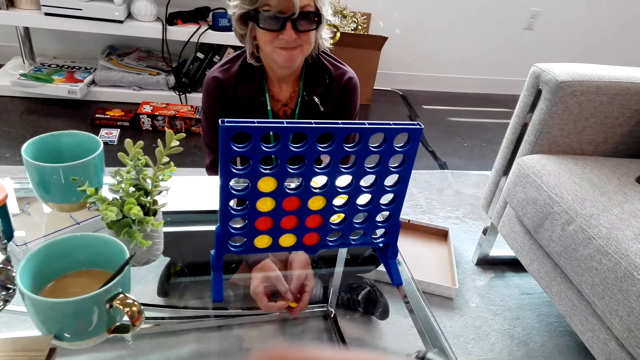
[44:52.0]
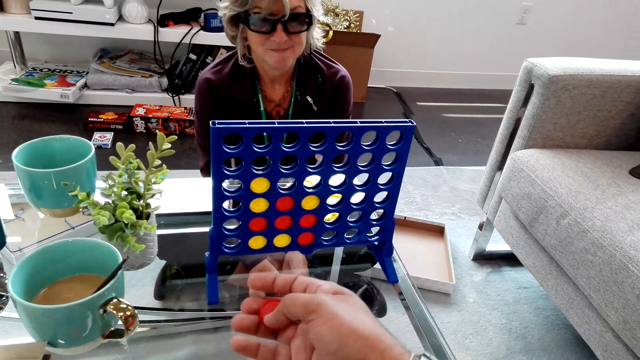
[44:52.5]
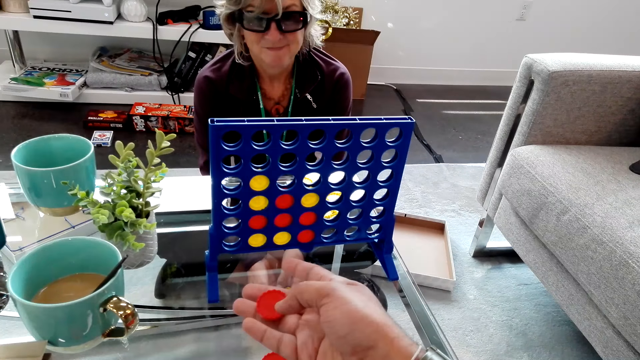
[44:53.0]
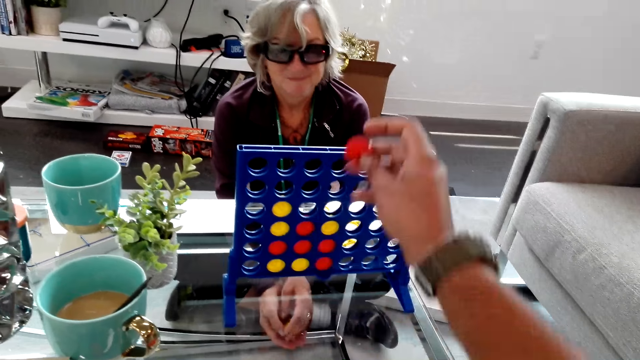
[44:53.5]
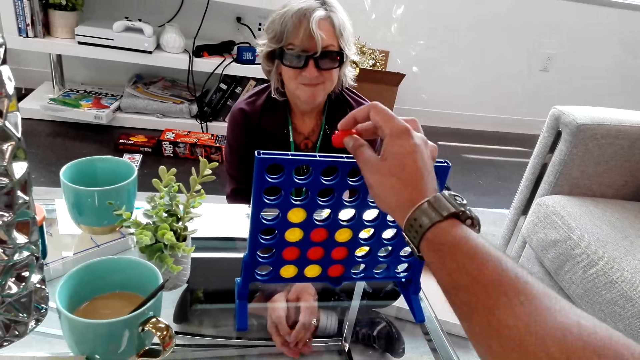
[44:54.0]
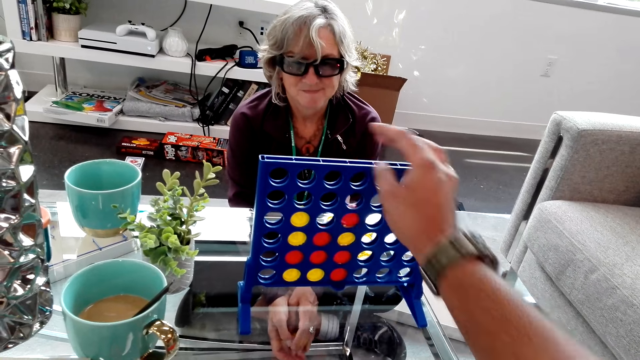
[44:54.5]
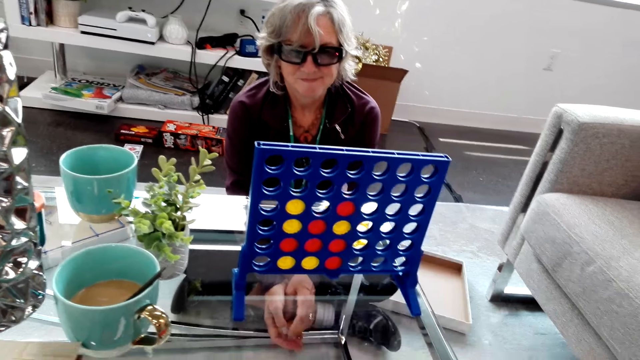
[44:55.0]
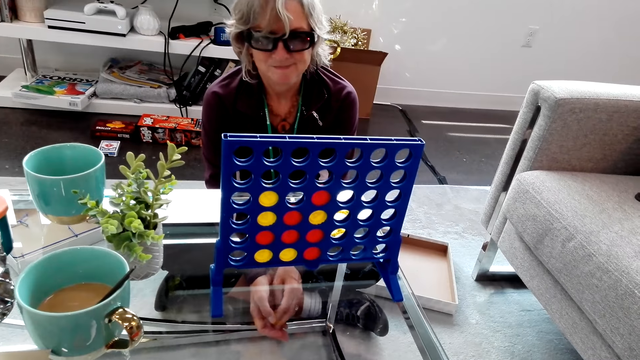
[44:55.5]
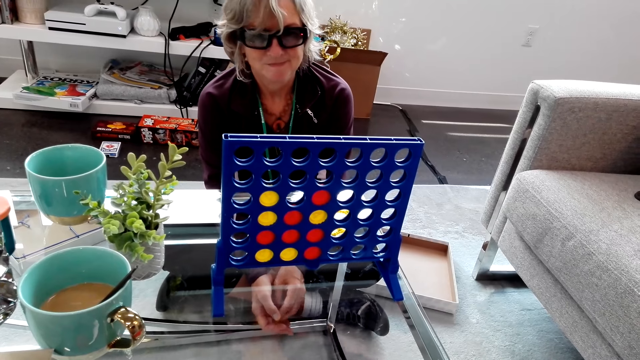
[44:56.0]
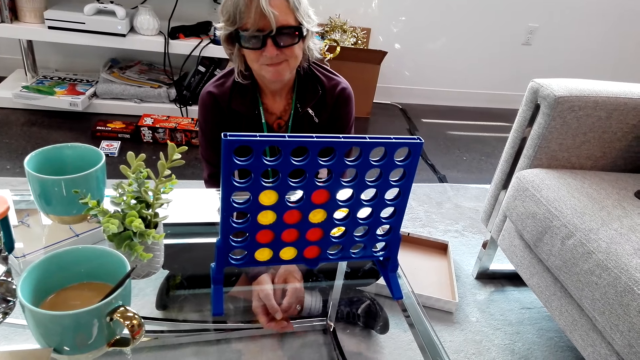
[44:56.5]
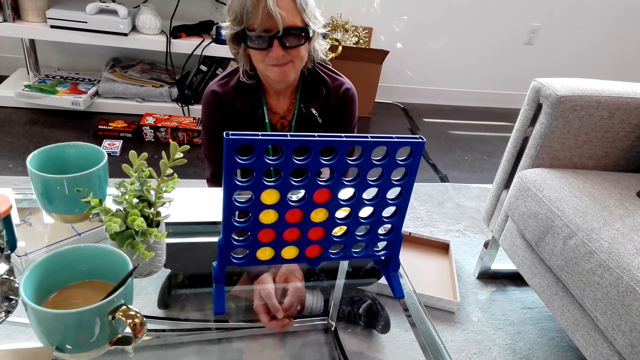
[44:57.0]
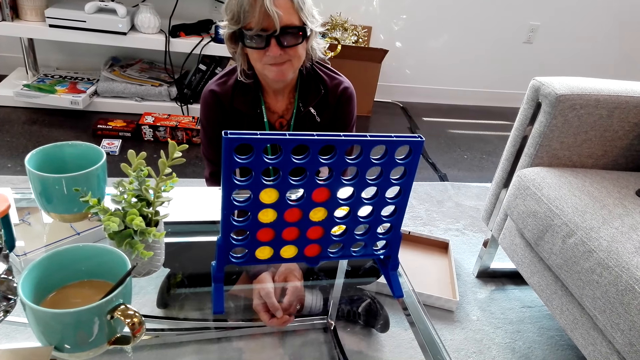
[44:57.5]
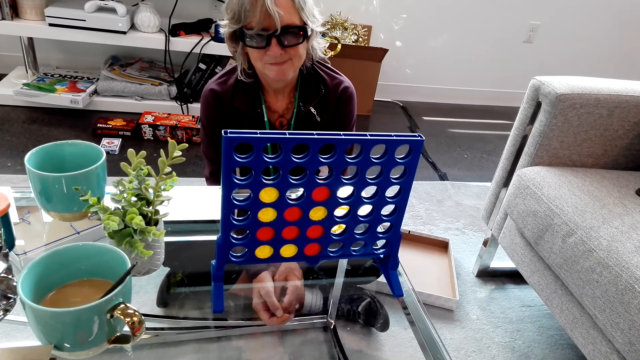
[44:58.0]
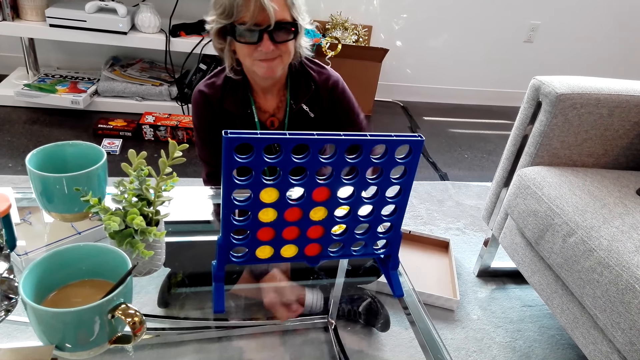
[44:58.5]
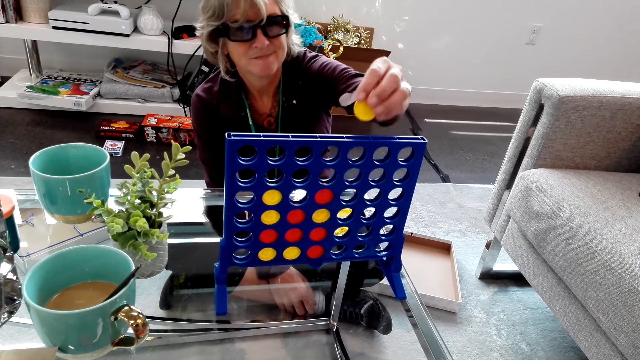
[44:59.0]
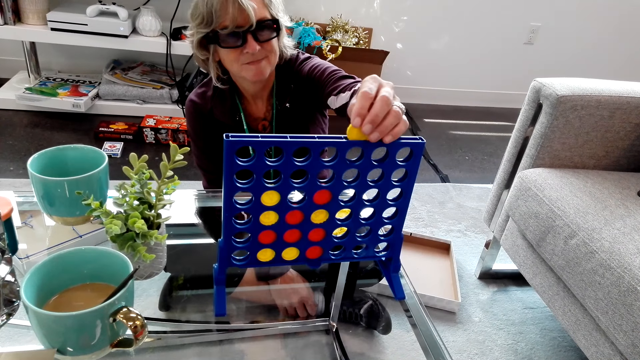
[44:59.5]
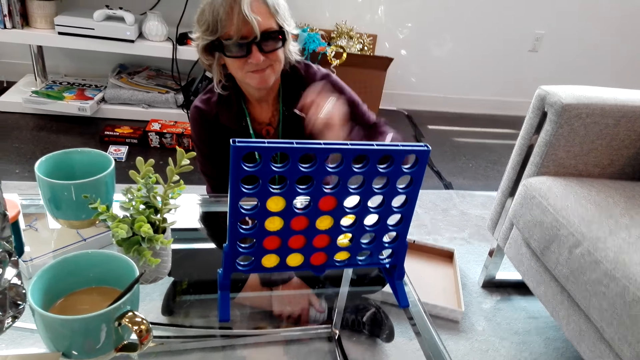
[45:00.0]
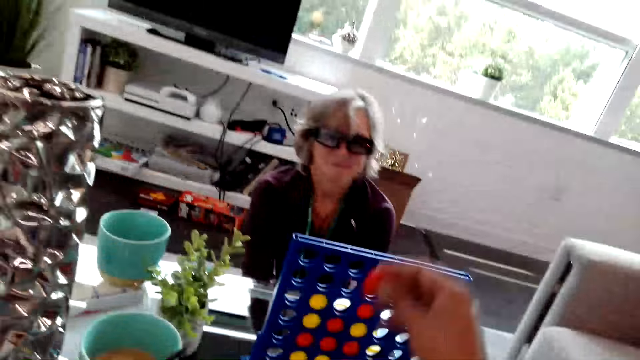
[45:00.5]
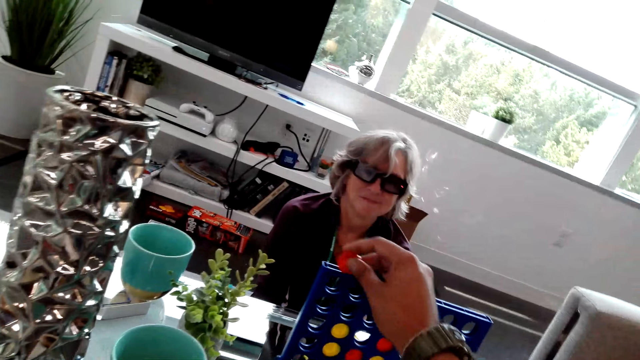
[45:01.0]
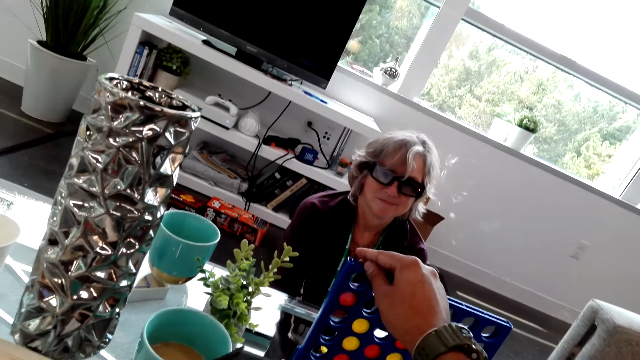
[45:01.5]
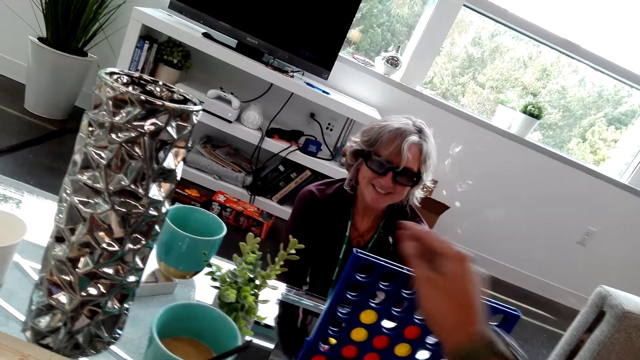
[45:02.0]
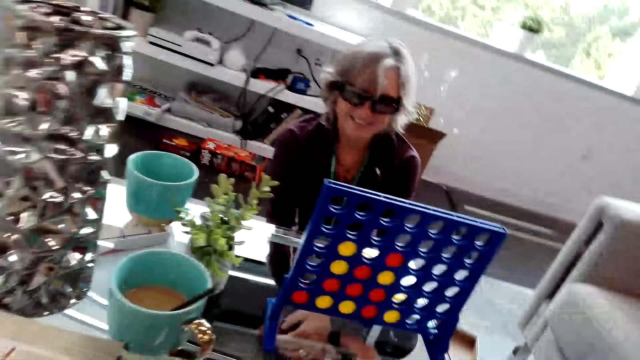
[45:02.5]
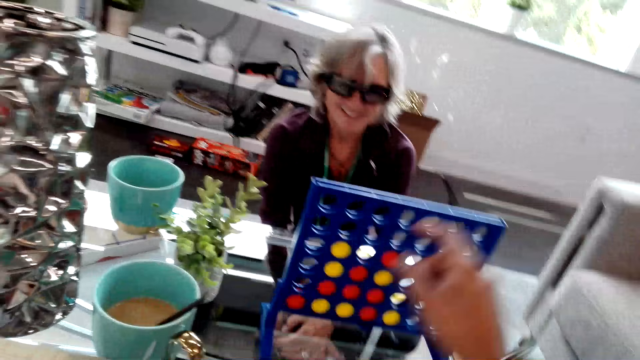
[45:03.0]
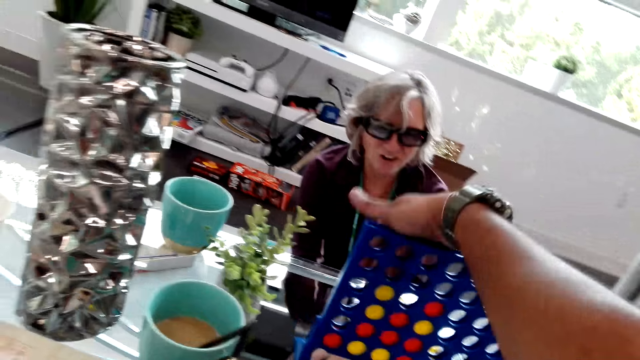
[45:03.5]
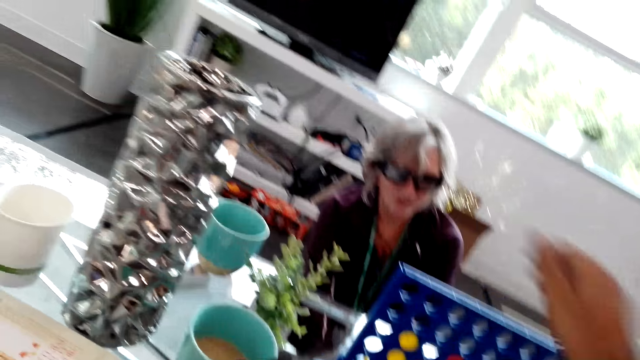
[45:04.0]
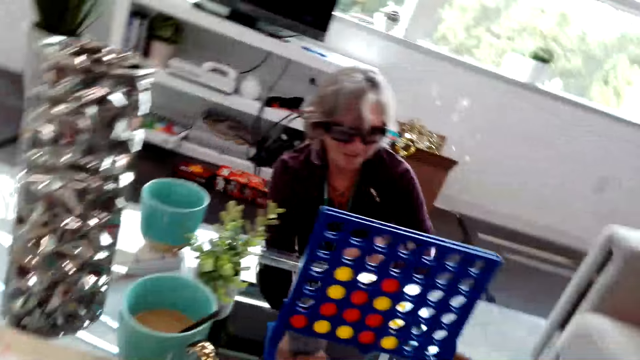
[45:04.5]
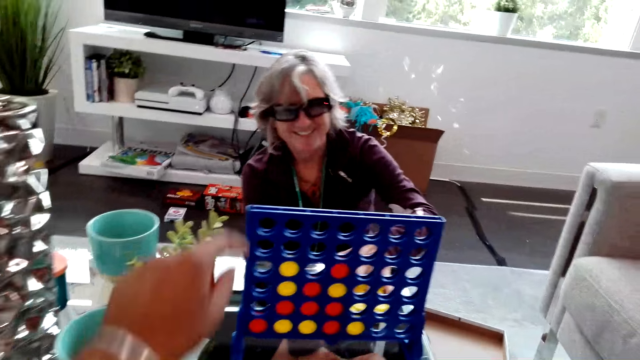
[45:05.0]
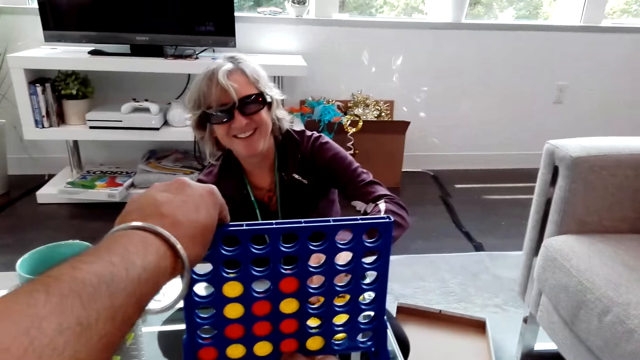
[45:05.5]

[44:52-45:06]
The camera wearer plays with the red game piece in hand. They play the connect four game. They drop the red piece in the rack. A lady plays the connect four game. The lady drops a yellow game piece in the rack. The camera wearer plays the connect four game. They speak to the lady. They drop a red piece inside the rack. The lady laughs with the camera wearer. The camera wearer touches the rack. They let go of the rack.

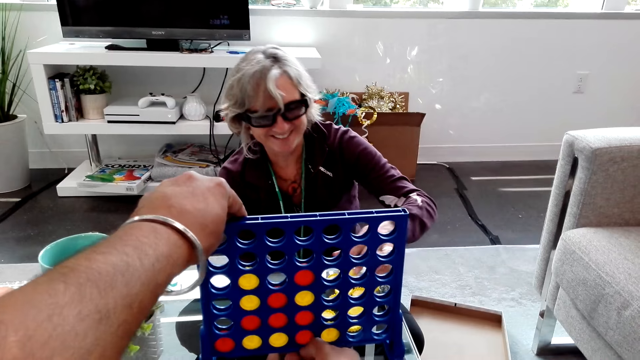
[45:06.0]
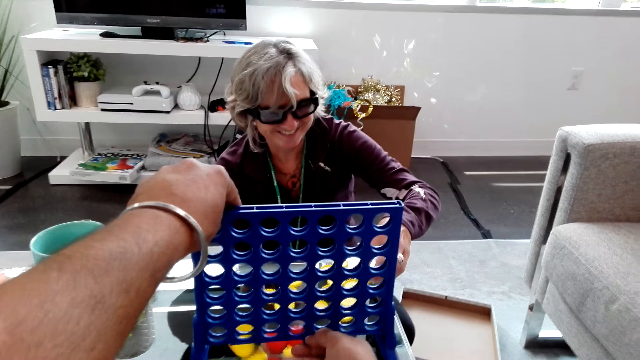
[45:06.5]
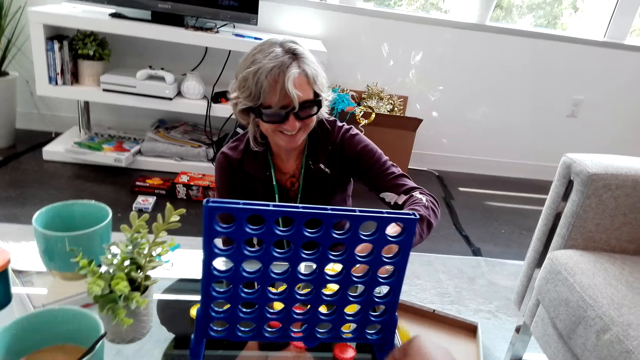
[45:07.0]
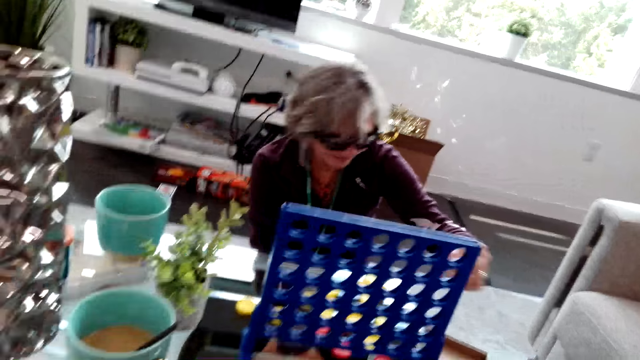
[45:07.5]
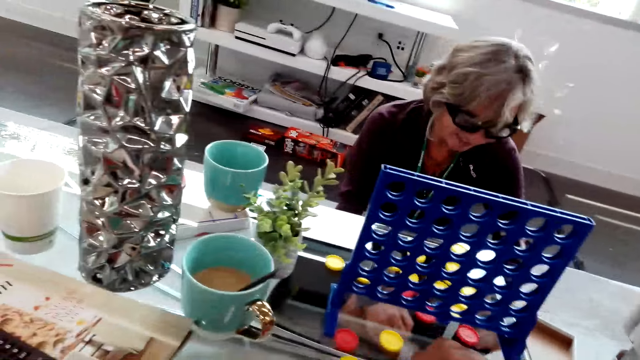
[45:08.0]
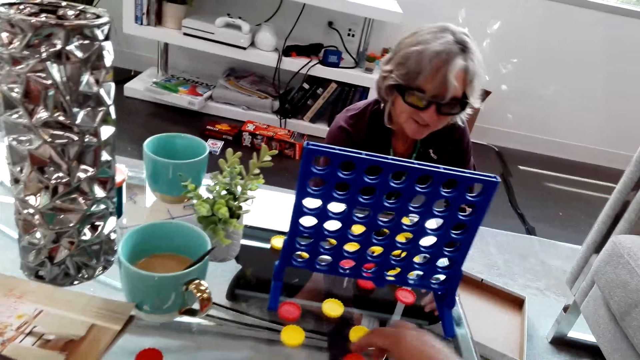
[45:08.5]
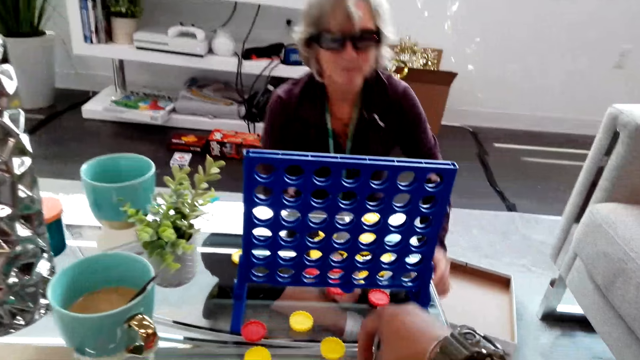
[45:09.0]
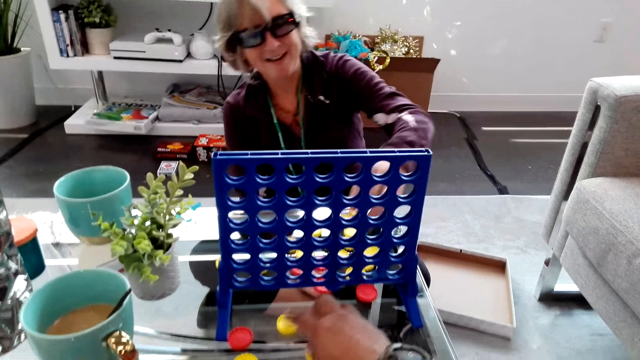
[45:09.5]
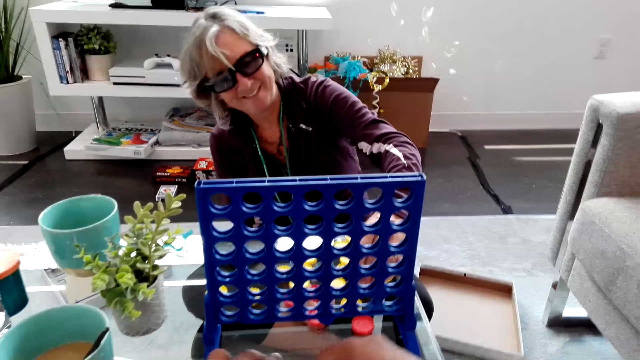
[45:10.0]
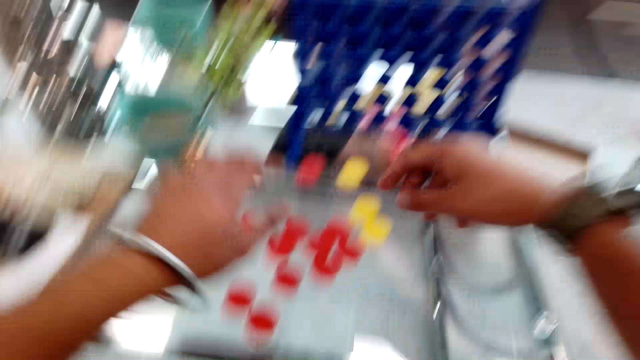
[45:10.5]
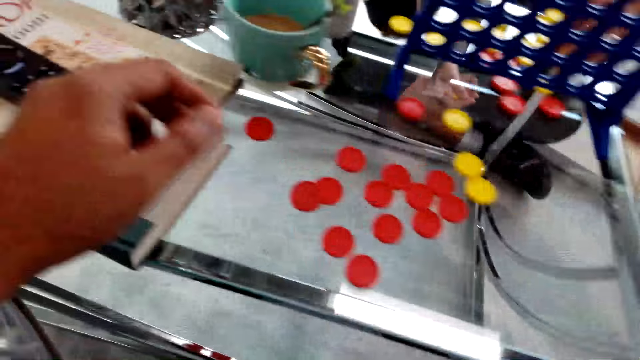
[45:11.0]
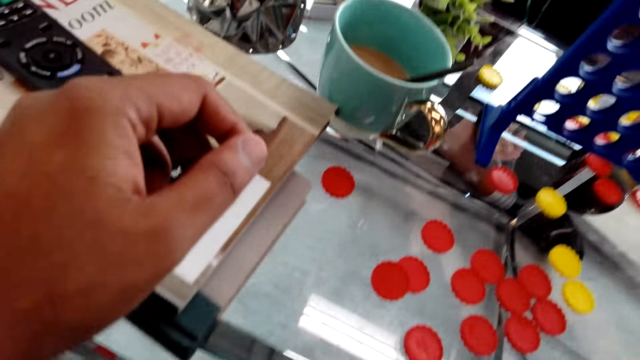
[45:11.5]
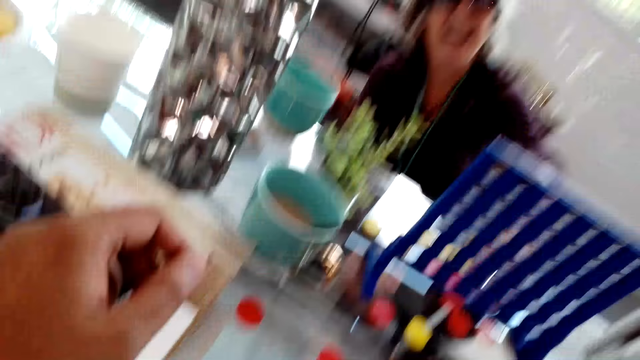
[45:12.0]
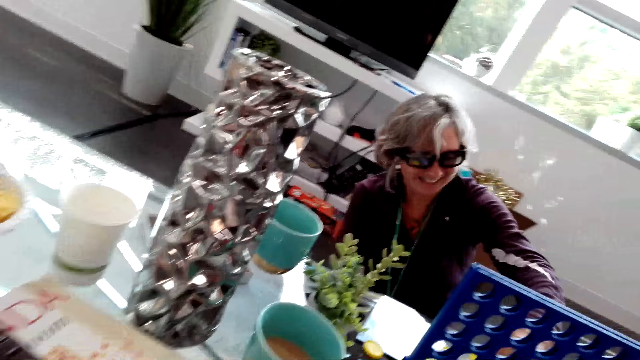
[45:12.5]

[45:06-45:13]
The camera wearer removes the connect four pieces from the board. They press the top of the rack. They pour the game pieces on the table. A lady reaches her hand under the table. The lady speaks to the camera wearer. The camera wearer speaks to the lady.
